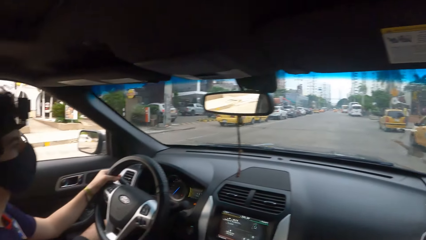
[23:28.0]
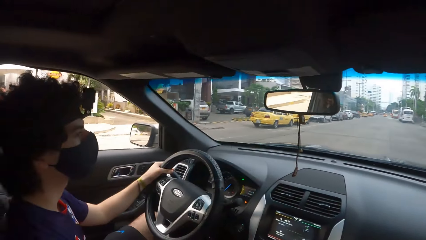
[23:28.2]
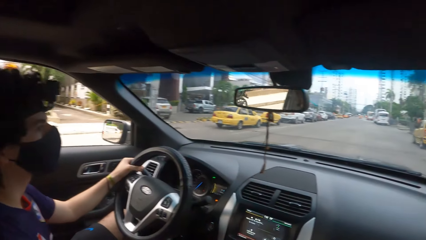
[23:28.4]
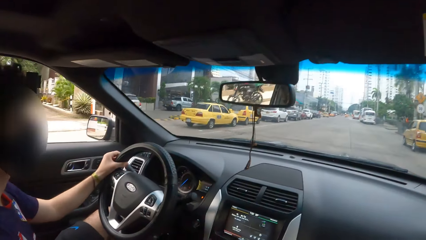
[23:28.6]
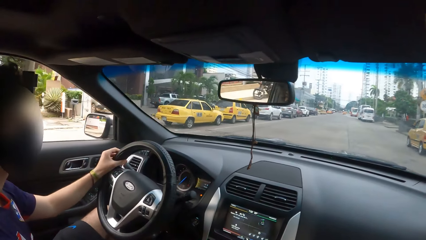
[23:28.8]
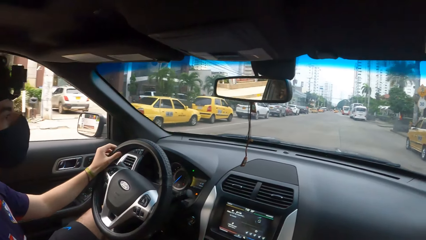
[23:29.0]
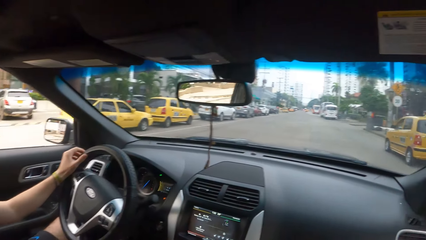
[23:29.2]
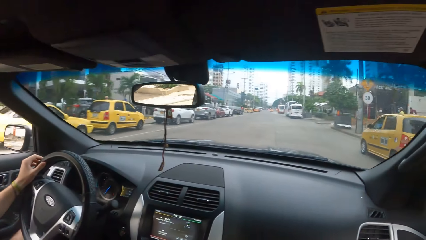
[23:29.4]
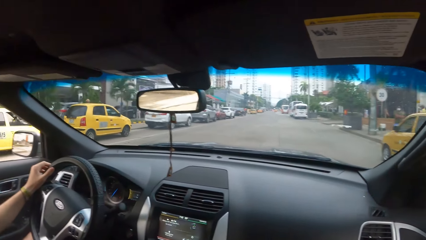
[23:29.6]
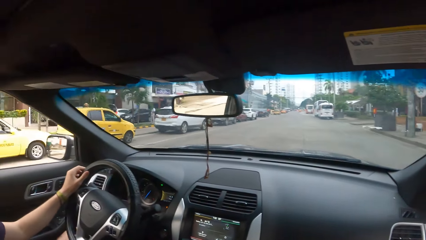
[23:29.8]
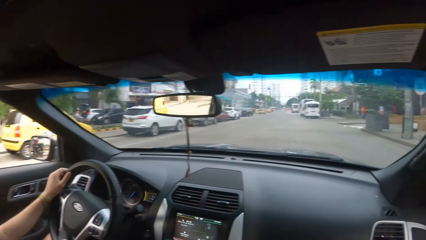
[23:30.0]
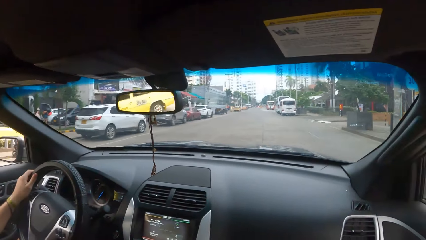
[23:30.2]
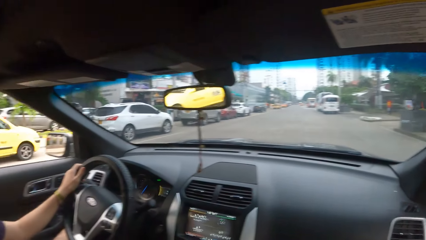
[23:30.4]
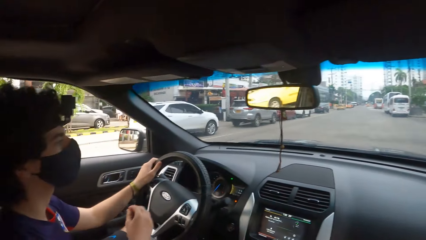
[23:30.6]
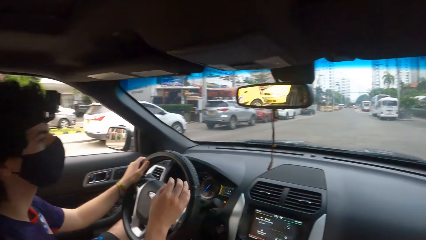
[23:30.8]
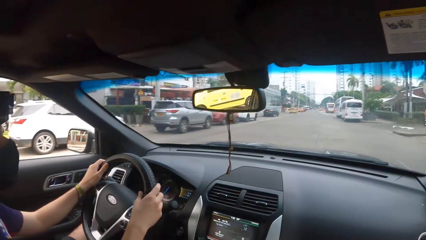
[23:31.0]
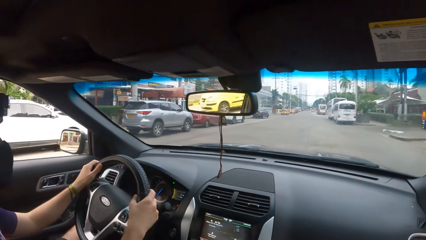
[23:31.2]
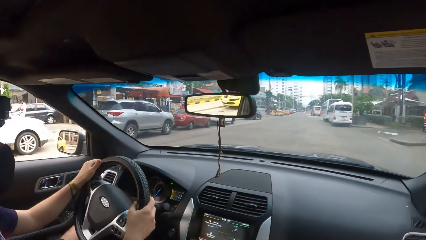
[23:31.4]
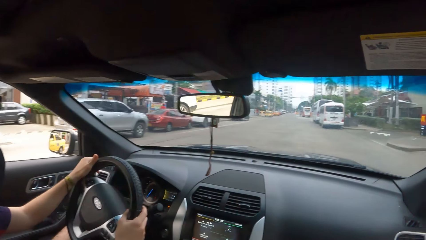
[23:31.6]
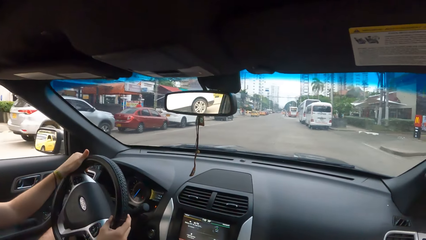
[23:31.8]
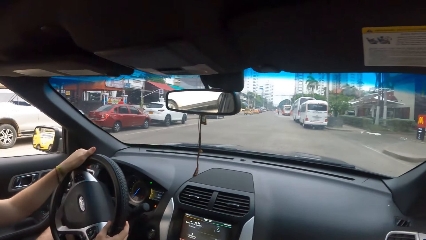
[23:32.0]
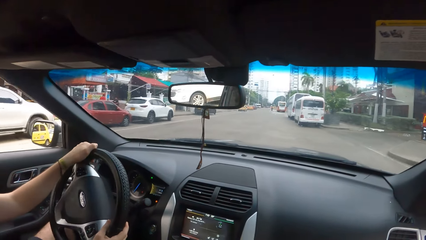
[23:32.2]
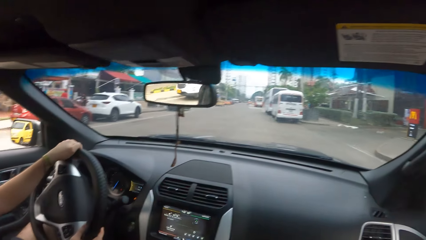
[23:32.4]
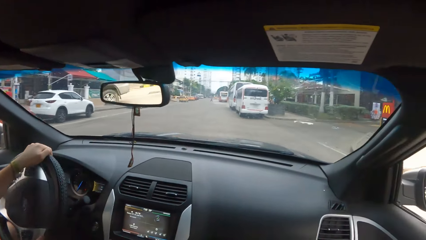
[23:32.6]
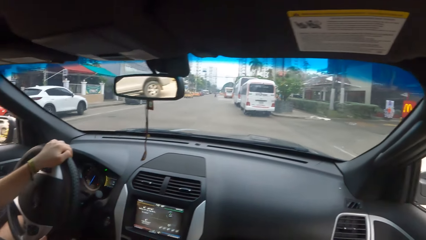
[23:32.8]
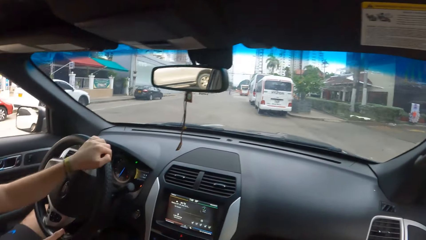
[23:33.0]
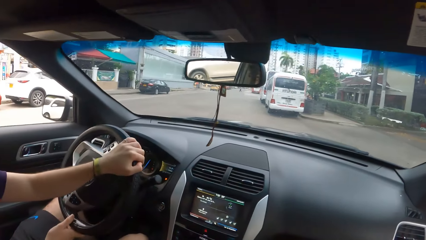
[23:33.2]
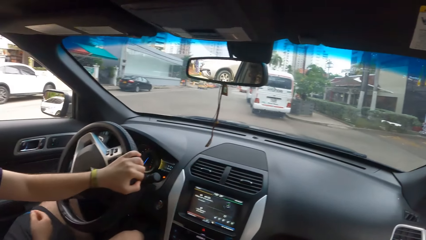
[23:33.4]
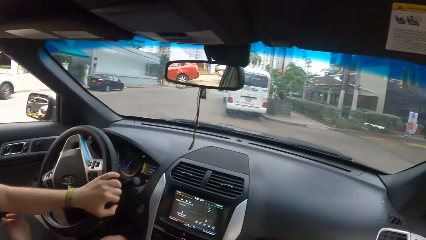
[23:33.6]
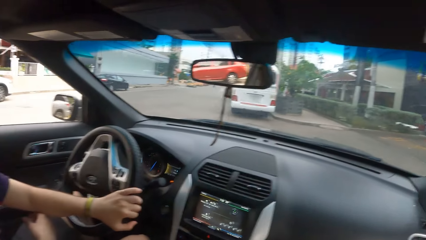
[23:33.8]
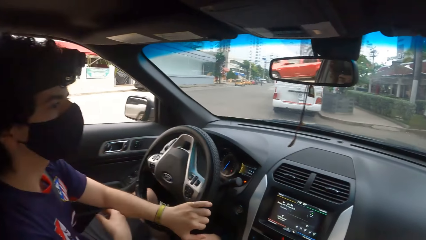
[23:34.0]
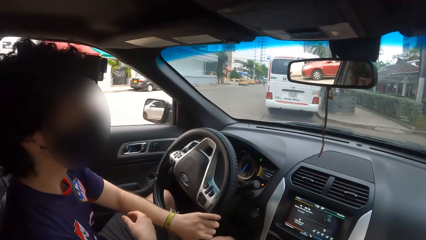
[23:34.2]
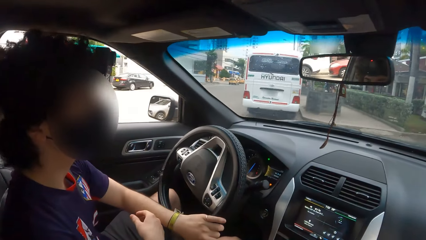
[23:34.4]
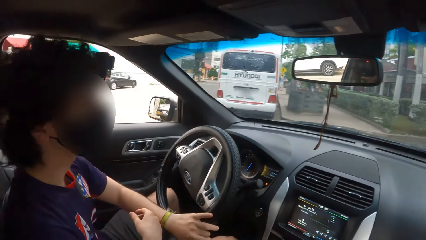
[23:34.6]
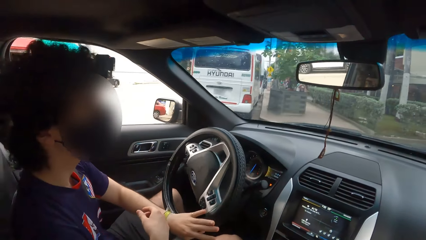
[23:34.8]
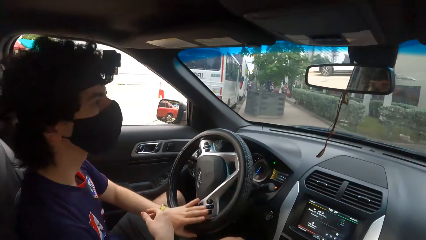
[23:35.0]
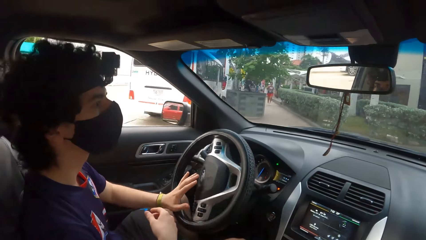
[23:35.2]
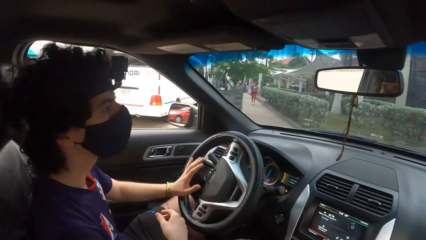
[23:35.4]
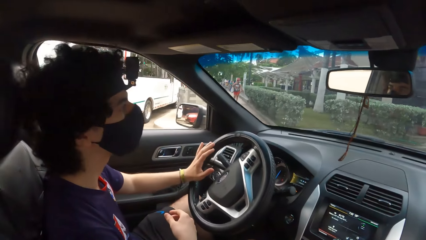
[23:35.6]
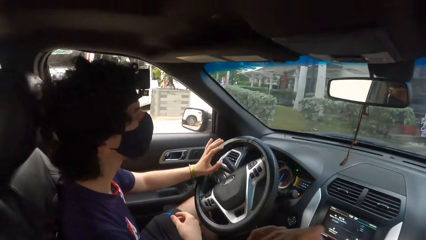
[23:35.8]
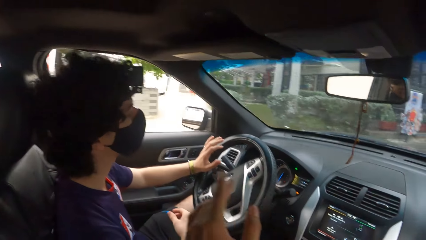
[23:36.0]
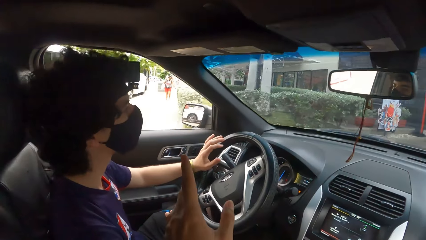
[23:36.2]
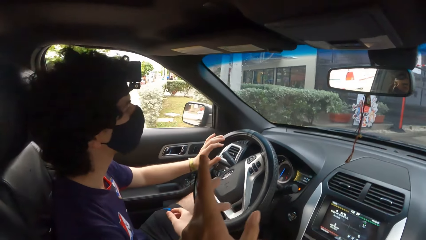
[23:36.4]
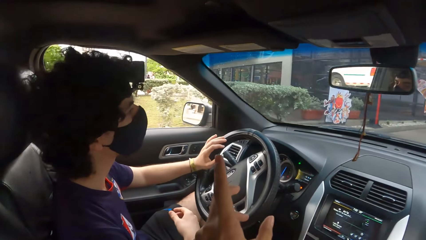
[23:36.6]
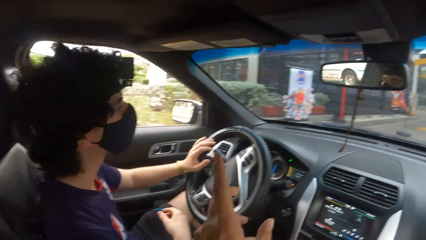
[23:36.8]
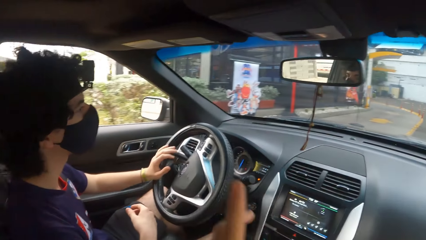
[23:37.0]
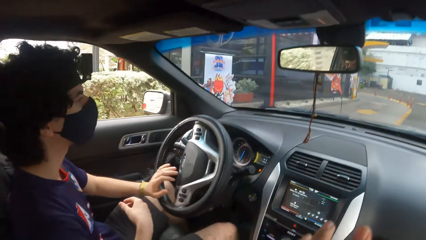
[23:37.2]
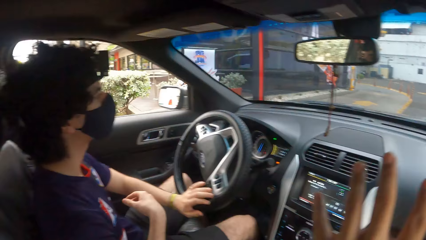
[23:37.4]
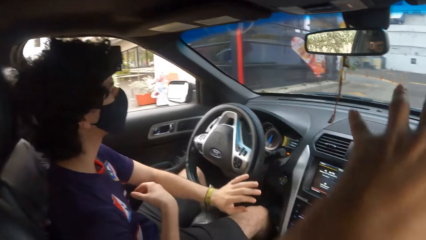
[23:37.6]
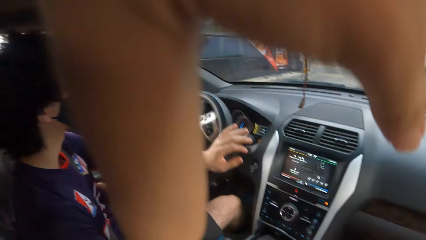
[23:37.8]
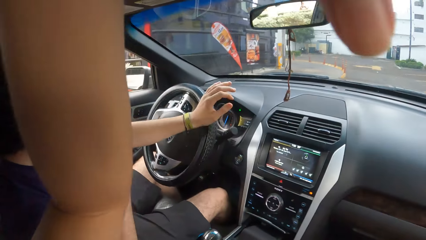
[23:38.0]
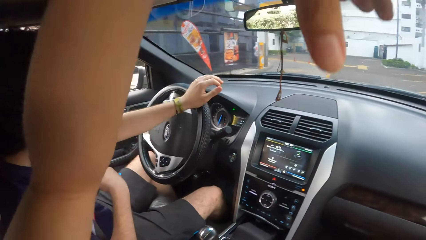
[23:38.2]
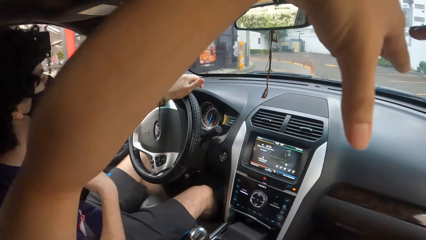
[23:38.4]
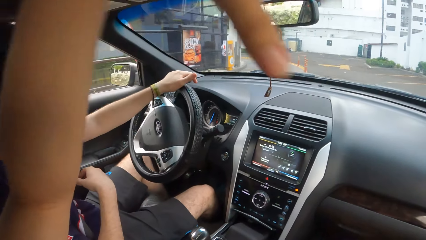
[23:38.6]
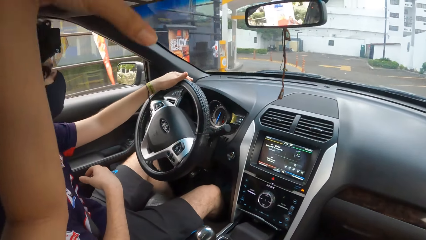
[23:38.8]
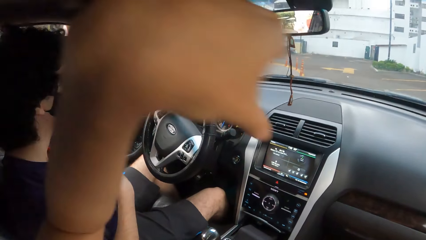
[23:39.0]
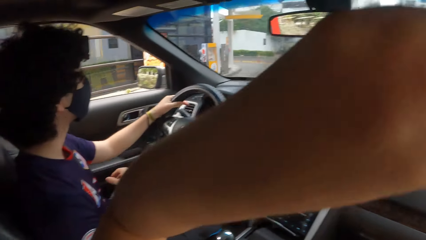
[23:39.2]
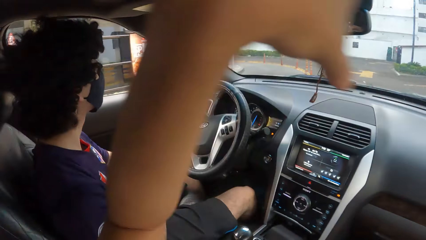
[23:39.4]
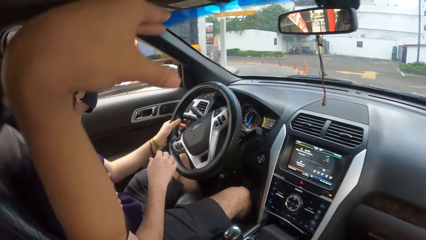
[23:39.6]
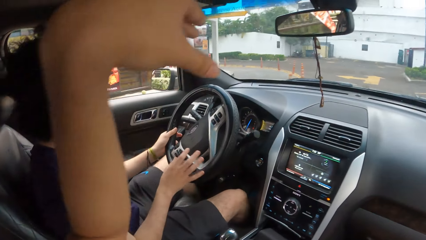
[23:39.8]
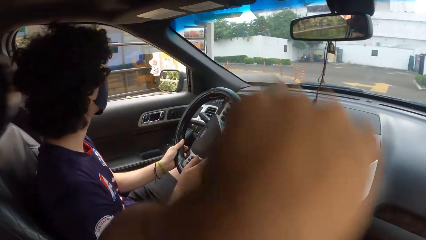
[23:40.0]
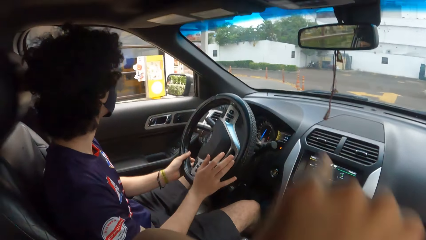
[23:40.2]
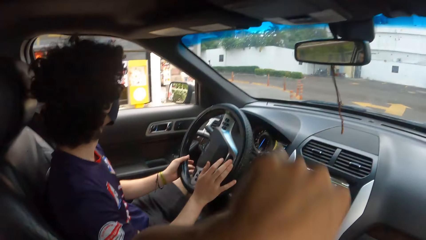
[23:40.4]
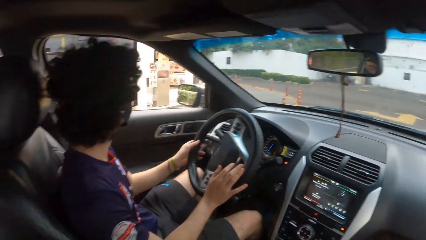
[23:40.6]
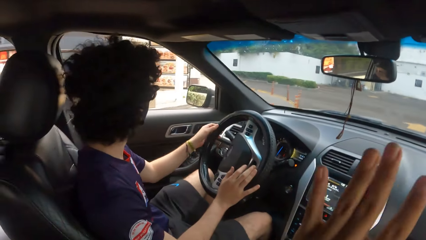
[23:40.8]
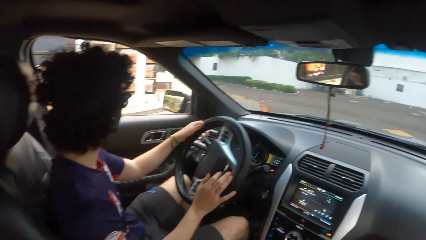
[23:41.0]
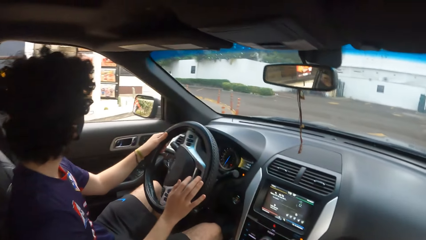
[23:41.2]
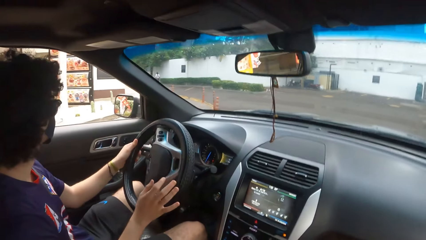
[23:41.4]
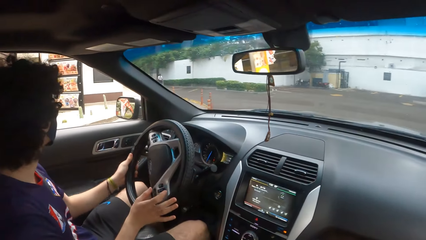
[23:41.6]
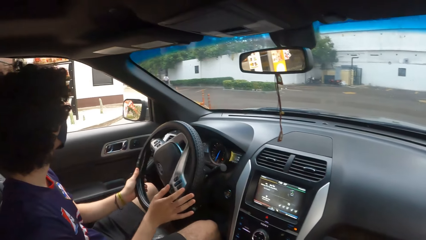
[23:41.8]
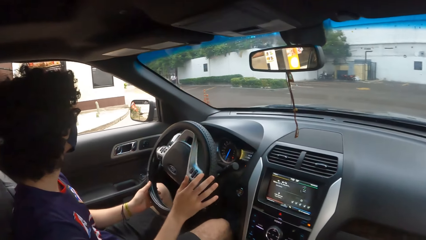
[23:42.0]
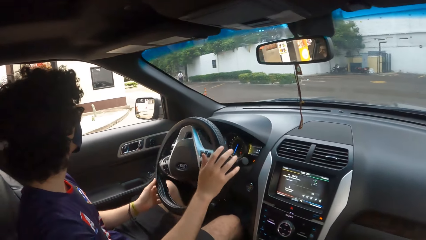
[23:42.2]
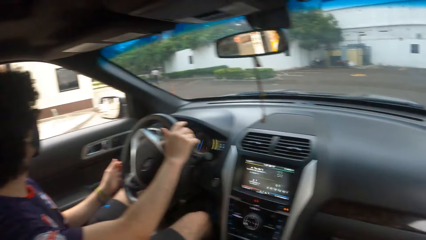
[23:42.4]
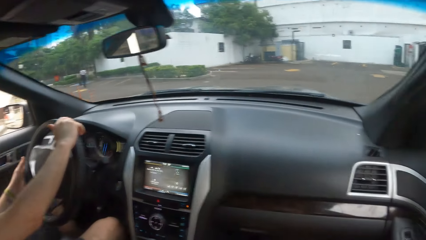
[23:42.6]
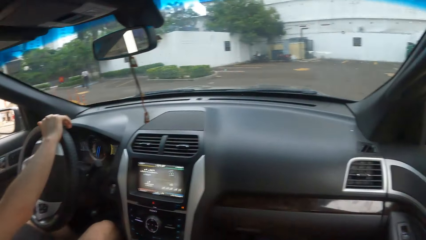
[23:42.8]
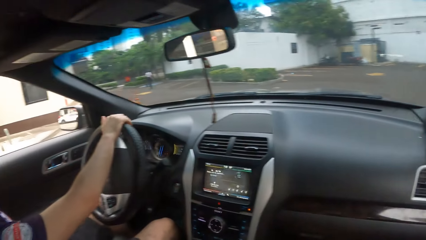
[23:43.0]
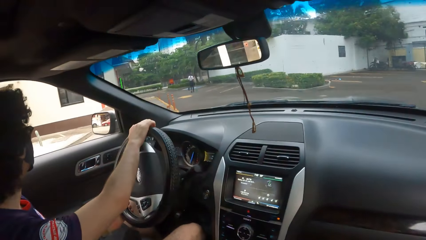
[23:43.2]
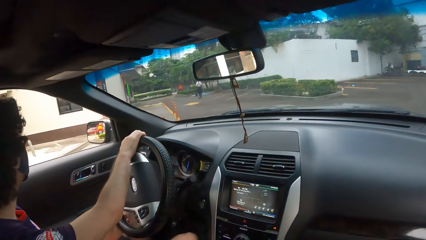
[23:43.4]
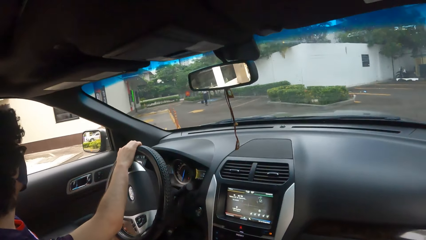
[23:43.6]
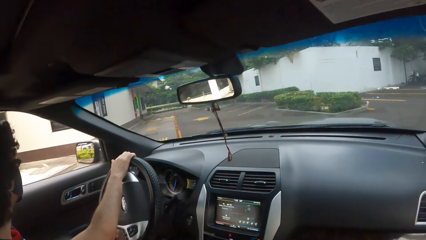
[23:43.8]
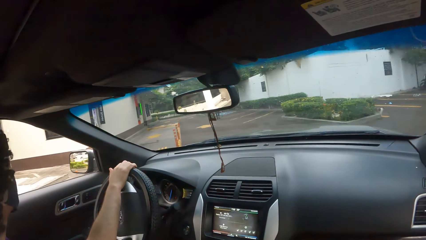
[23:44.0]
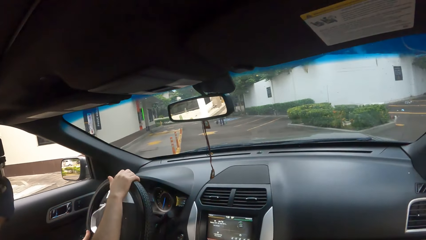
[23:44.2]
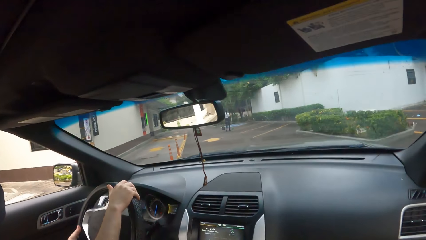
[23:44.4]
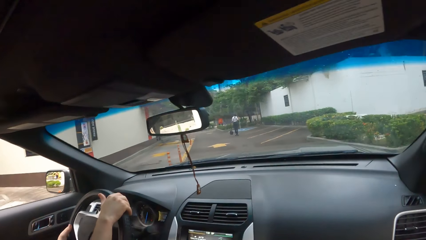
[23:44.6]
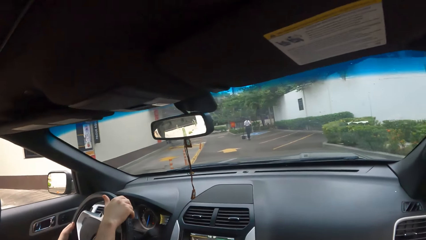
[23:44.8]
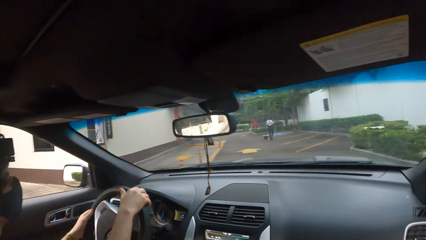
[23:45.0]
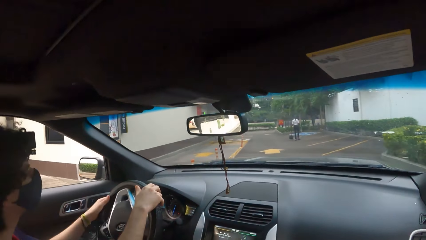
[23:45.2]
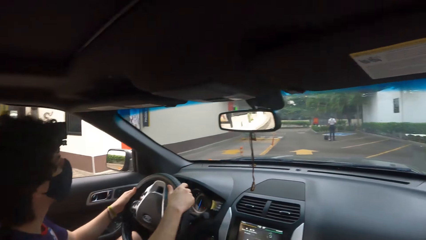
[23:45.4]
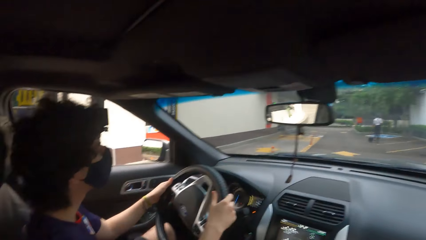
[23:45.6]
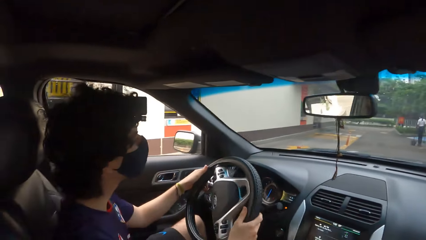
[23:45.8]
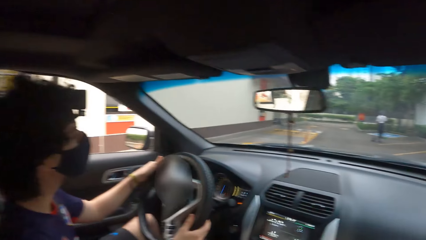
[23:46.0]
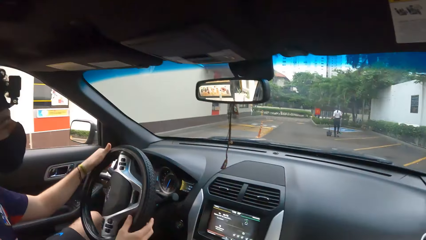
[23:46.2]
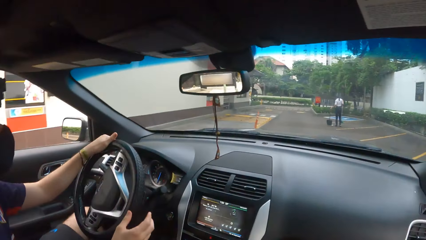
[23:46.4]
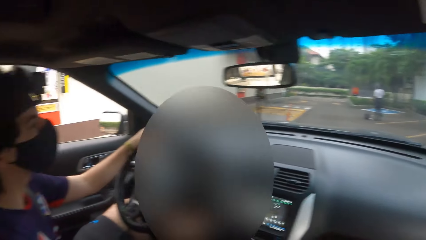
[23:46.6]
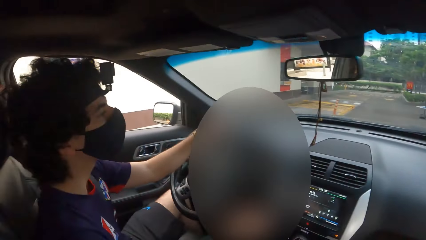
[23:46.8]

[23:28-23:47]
The camera wearer moves the left hand. A man drives a car. The camera wearer lifts the left hand. The man drives the car.
